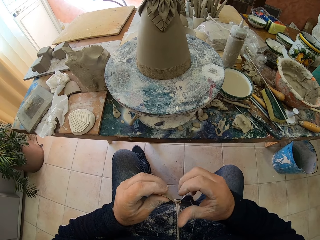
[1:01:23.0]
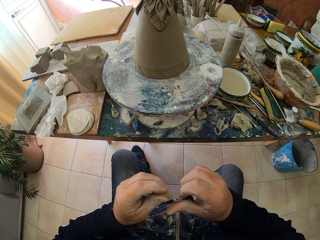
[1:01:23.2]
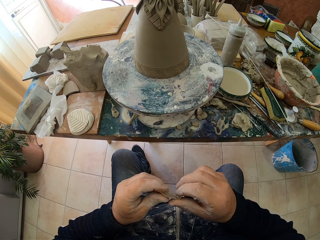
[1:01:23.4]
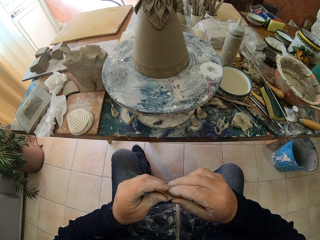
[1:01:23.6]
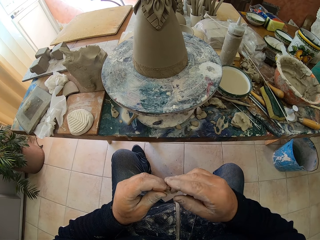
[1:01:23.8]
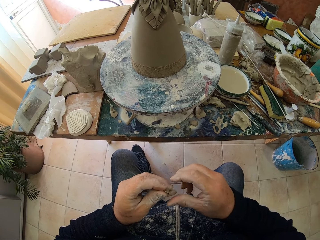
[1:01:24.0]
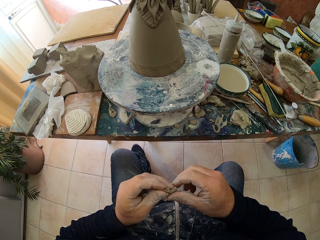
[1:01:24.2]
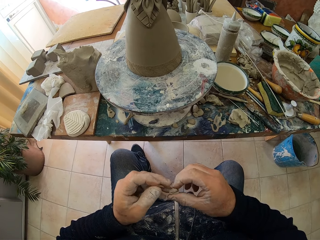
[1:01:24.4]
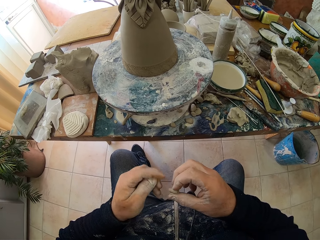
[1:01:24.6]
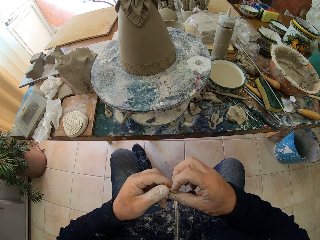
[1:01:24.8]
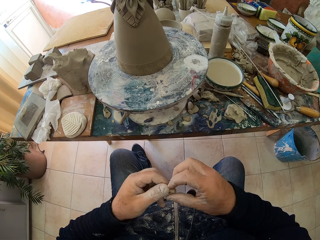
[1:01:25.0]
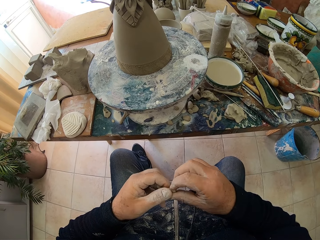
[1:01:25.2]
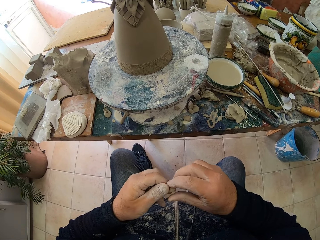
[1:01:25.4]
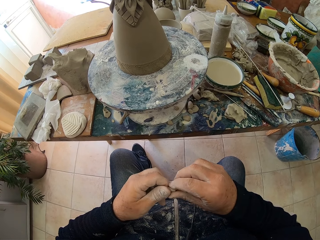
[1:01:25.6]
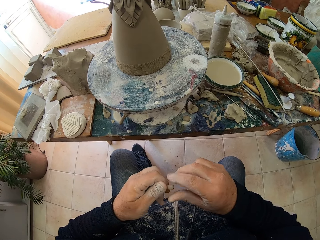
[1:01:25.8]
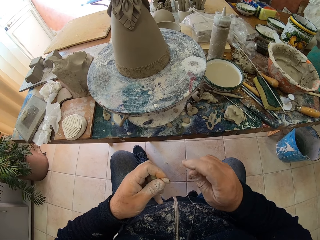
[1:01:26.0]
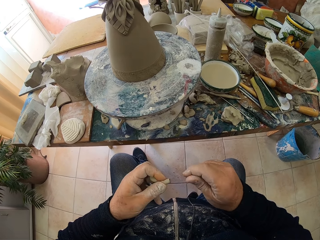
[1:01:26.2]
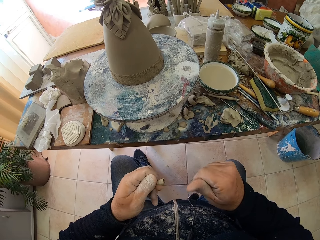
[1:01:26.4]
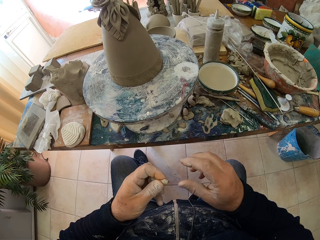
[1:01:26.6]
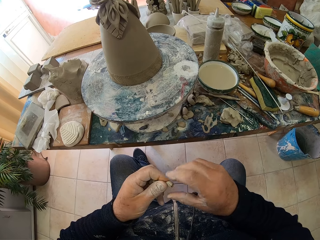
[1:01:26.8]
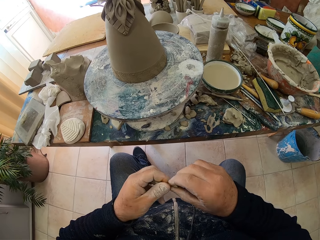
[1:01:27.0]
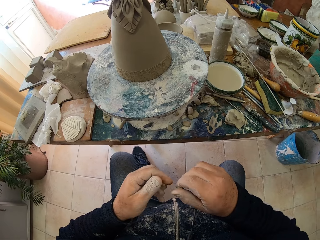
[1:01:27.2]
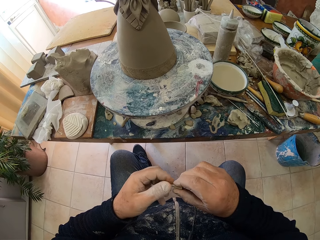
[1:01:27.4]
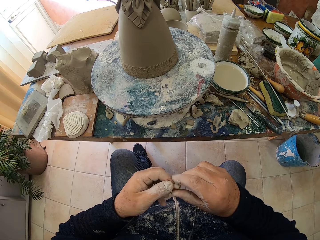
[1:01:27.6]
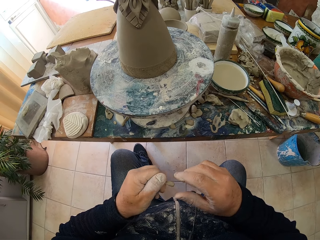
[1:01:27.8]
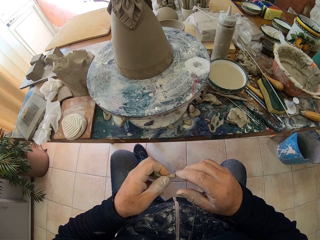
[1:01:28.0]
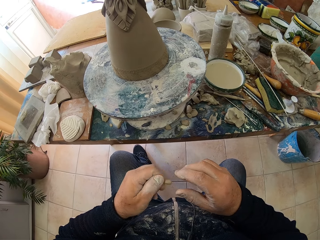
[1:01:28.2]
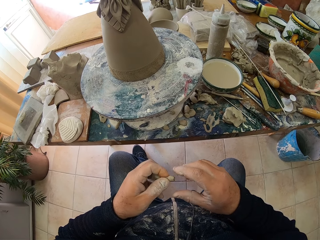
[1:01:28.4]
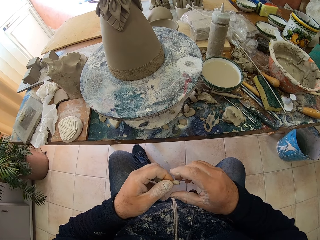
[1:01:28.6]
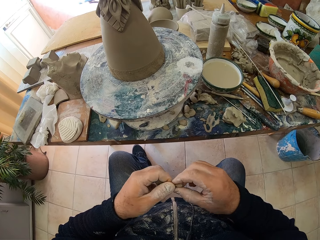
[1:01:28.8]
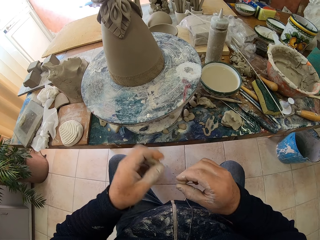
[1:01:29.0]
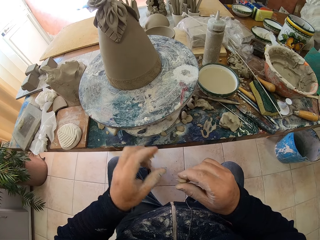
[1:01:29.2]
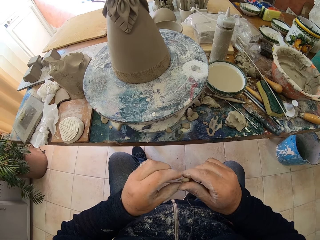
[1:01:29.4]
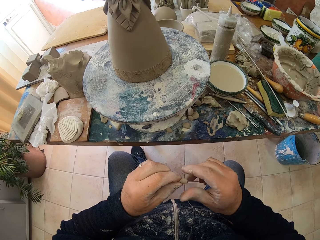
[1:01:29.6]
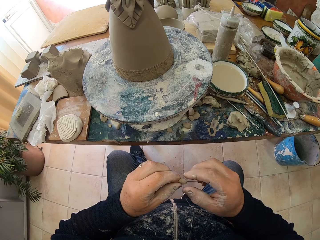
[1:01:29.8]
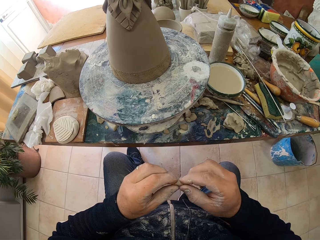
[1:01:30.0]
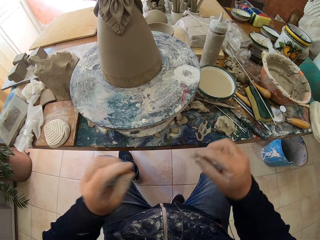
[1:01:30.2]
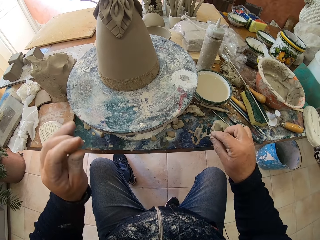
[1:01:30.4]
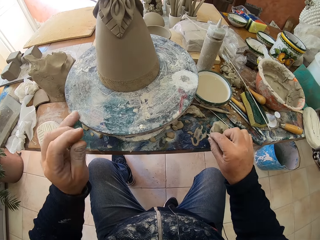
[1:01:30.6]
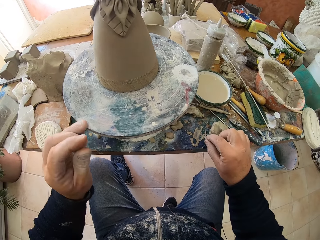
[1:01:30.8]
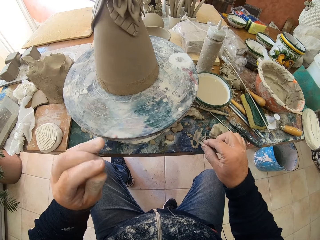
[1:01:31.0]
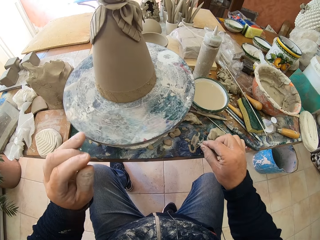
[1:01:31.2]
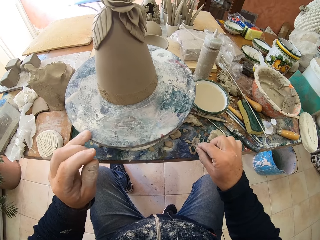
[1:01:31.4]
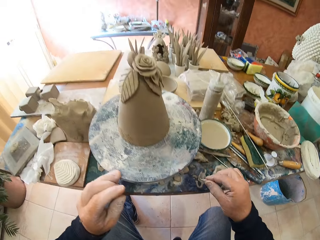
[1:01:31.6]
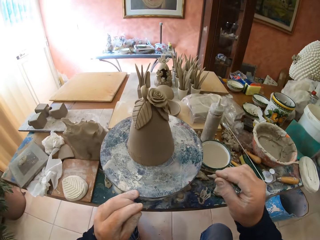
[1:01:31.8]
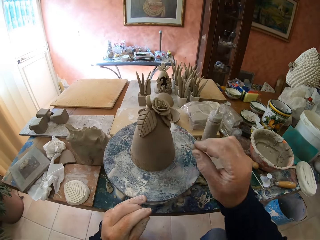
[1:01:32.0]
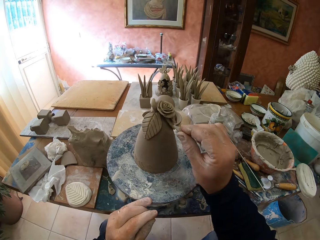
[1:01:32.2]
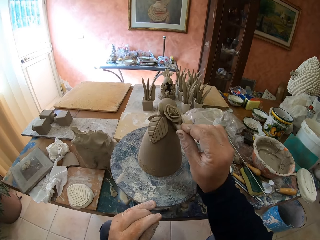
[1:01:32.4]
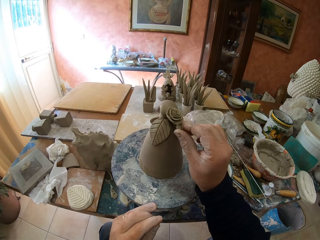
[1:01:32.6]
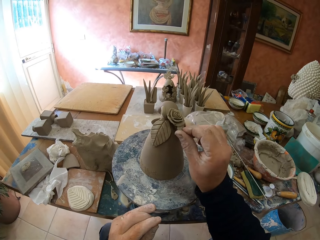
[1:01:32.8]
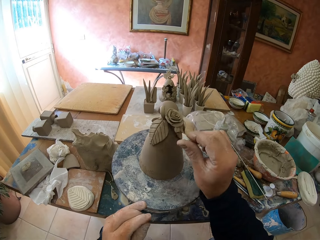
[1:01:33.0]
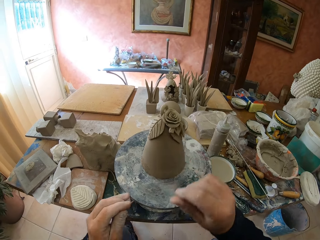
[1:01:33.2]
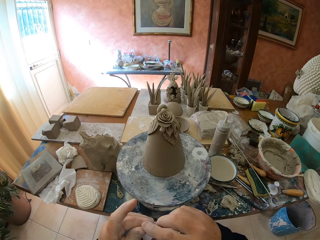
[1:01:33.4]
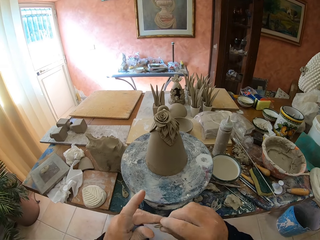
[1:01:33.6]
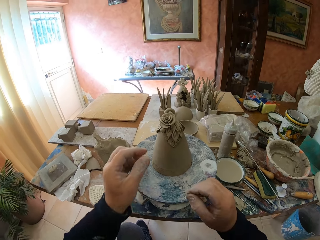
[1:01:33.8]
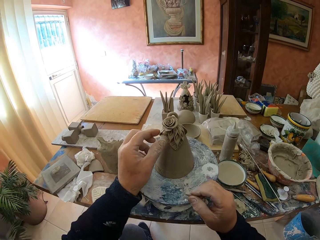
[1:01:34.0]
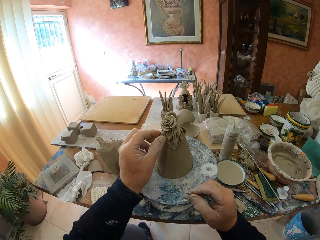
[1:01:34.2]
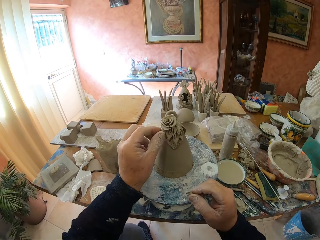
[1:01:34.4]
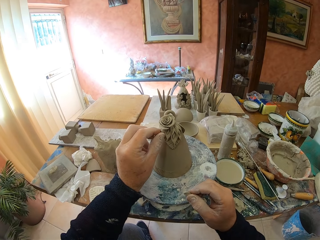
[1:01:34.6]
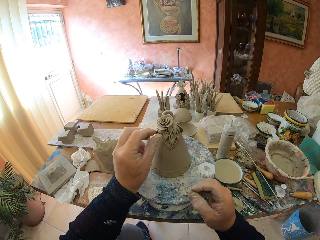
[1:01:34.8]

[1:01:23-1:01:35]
The camera wearer folds clay with his hands. He rolls clay with his hands. He rotates a clay molder or pottery wheel on a table. He puts a piece of clay on a clay model. He rolls the pottery wheel.

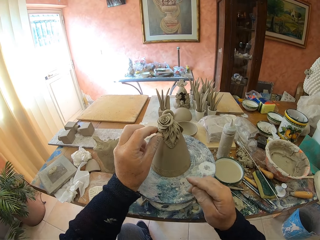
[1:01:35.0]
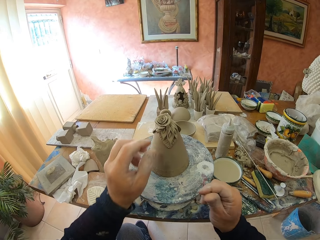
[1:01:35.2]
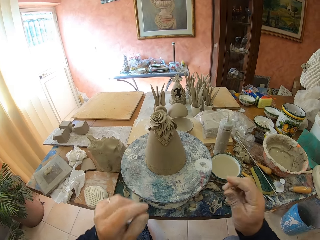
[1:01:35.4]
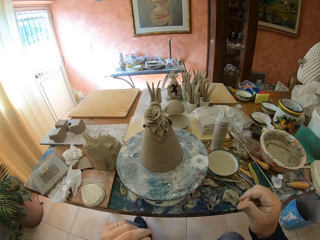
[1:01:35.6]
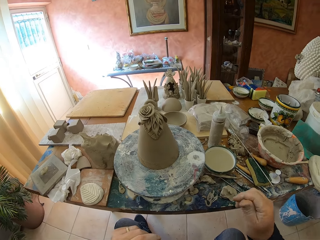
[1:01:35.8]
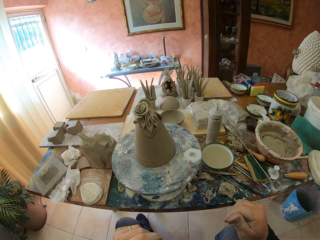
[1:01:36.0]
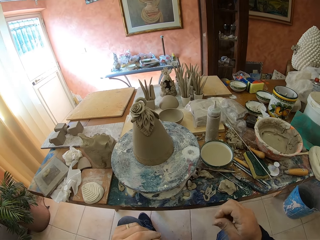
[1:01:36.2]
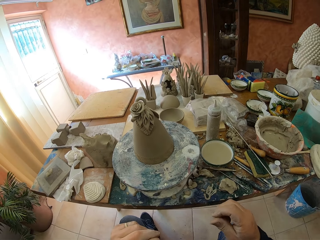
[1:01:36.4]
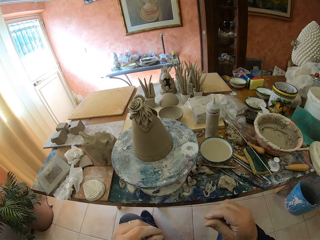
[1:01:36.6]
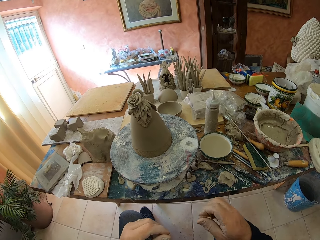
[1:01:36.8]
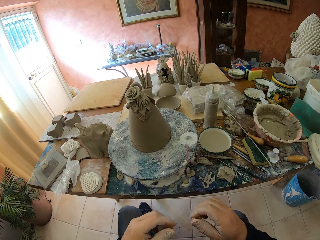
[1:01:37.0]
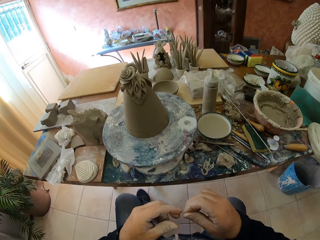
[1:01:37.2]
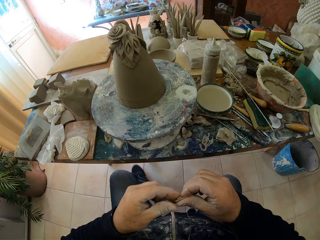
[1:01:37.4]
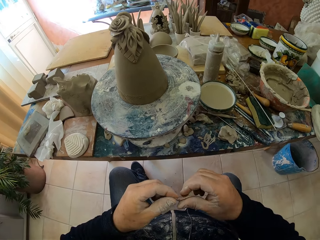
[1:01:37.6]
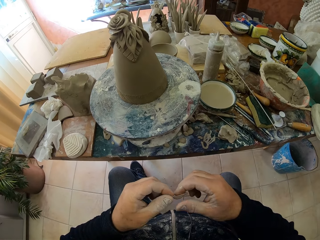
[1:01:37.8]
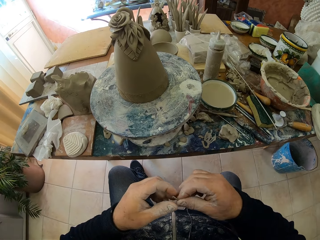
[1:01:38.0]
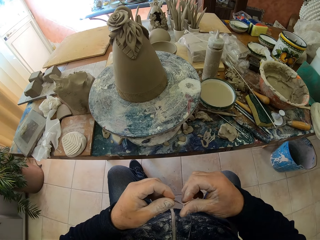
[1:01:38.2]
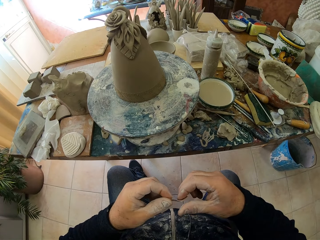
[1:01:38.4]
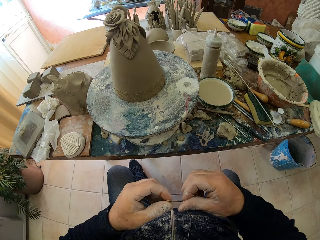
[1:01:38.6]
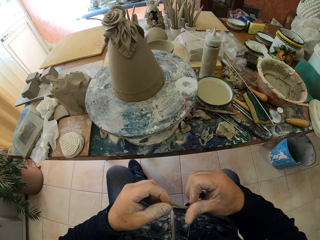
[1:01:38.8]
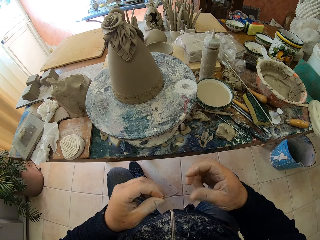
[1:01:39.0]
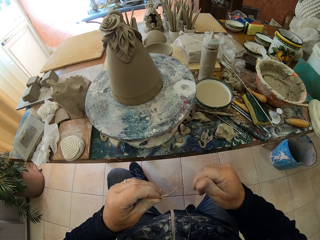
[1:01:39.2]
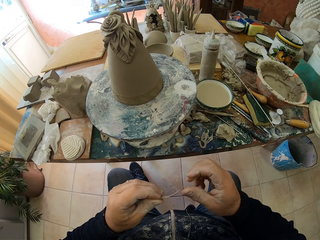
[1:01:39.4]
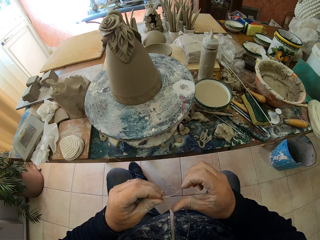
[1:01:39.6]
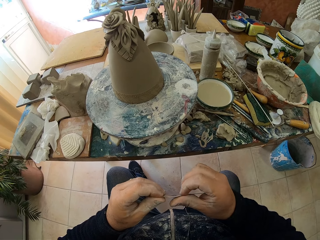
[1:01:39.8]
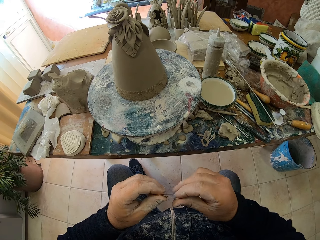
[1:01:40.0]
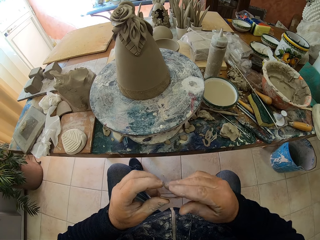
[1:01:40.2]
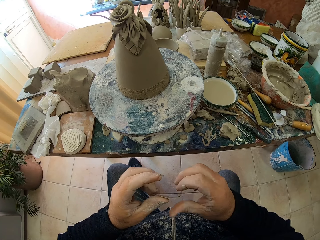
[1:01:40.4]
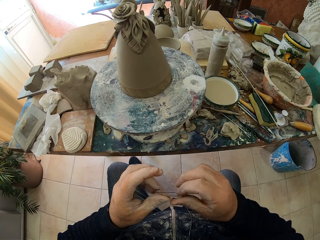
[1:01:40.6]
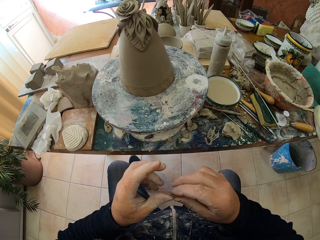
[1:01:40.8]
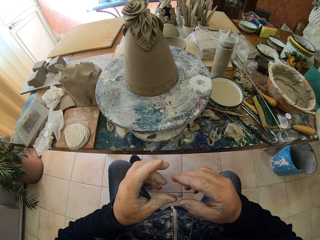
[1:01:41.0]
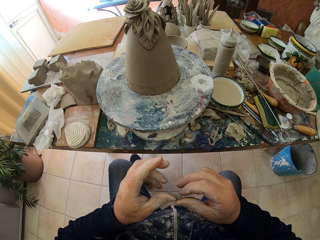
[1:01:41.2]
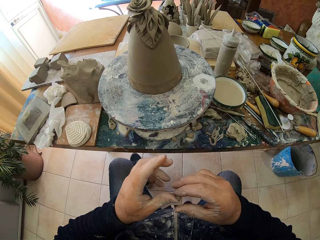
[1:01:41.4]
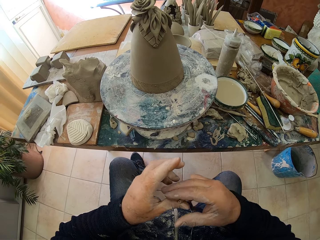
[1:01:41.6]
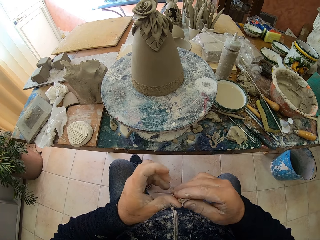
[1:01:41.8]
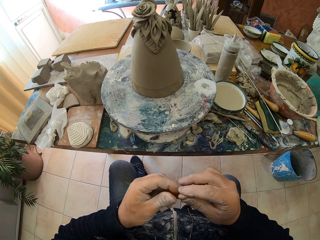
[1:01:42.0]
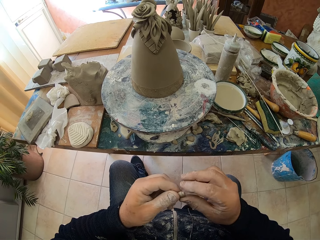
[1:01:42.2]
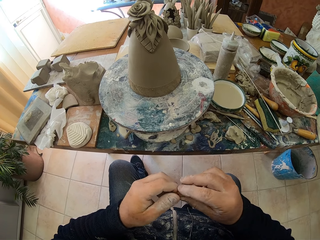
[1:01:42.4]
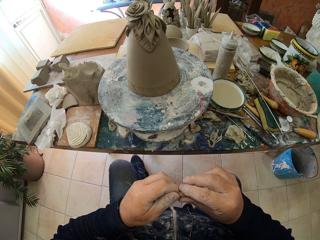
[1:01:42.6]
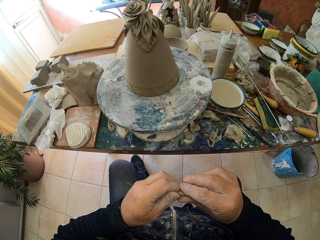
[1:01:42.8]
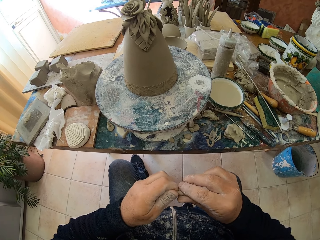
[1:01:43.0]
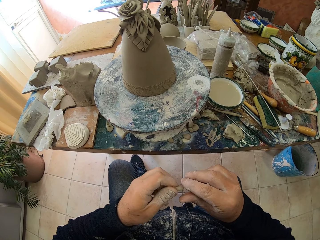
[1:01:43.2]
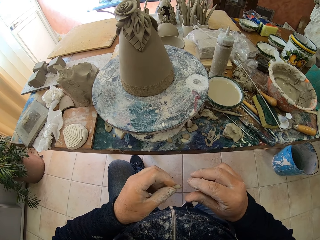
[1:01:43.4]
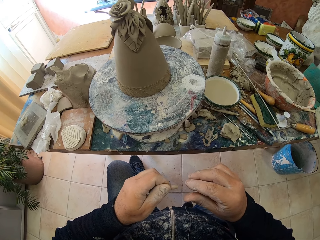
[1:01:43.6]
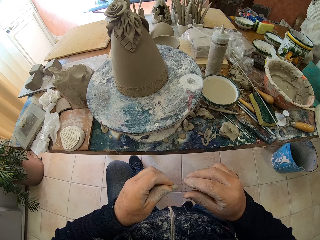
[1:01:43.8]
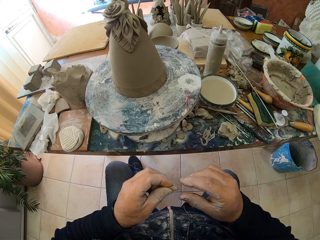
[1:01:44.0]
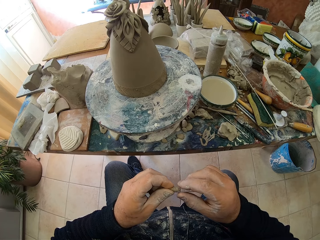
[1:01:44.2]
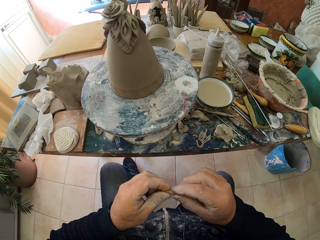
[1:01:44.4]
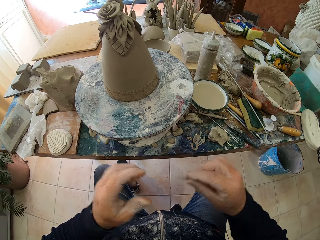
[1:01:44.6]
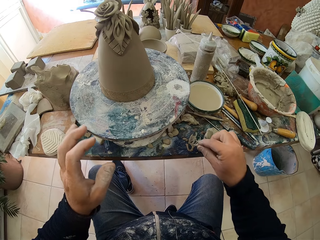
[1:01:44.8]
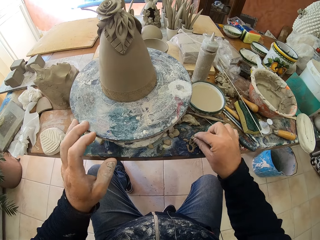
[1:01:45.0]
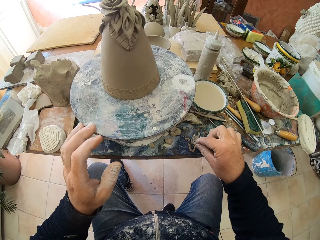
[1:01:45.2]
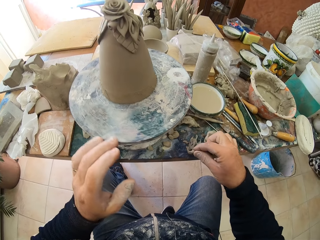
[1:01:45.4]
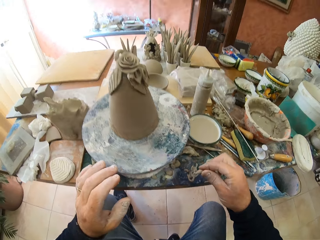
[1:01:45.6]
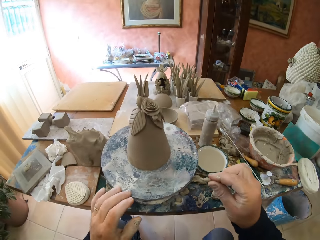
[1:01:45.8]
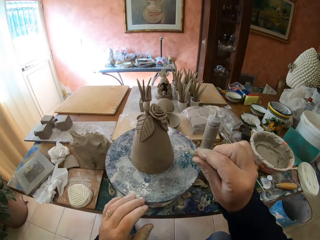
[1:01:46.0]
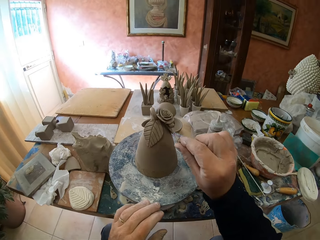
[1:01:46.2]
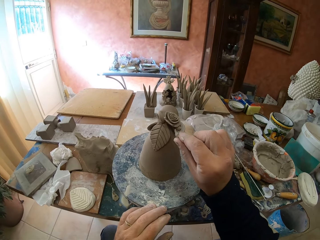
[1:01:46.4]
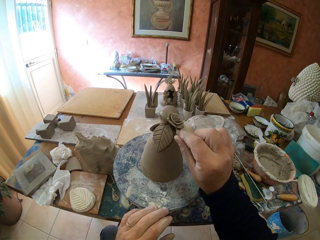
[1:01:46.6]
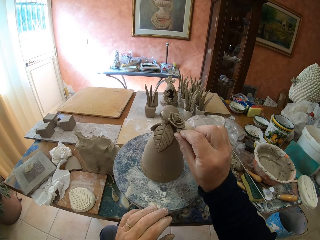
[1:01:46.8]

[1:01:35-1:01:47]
The camera wearer adjusts clay on a clay model. He rubs his hands. He rolls clay with the hand. He adjusts clay on his hand. He rolls clay with his hands. He rotates a clay molder or pottery wheel on a table.
